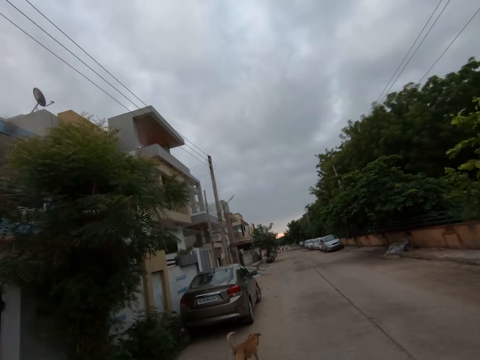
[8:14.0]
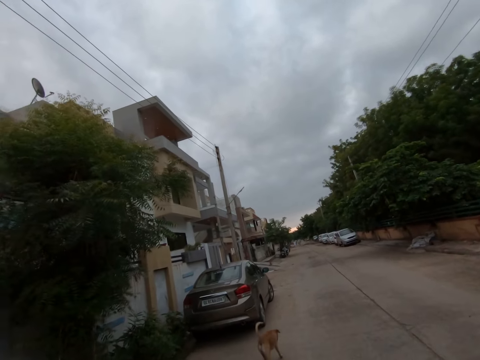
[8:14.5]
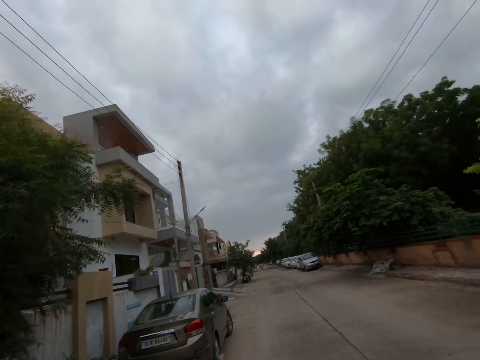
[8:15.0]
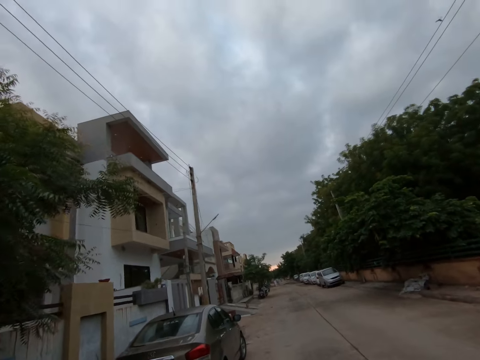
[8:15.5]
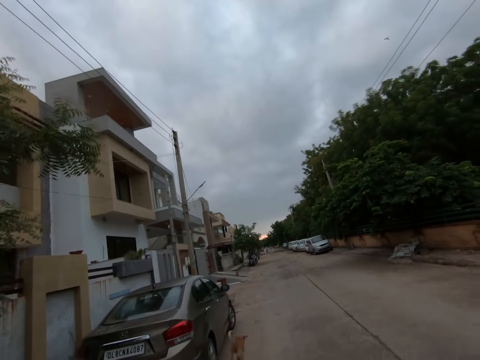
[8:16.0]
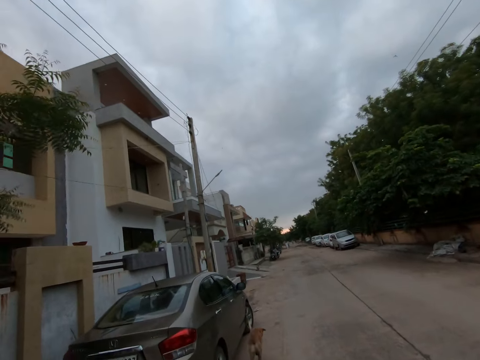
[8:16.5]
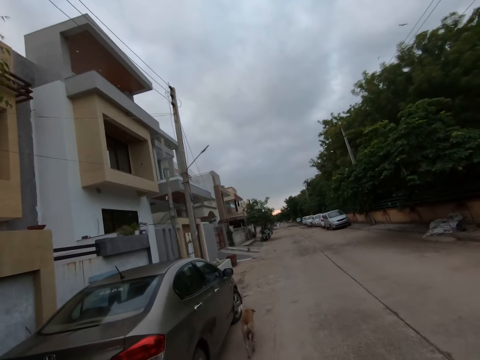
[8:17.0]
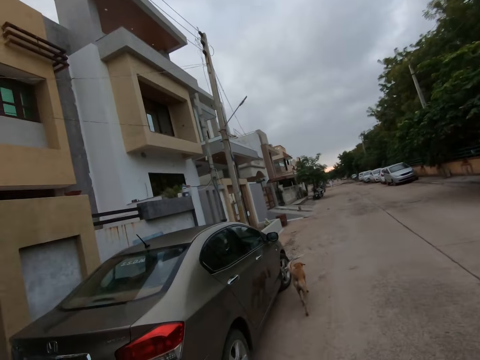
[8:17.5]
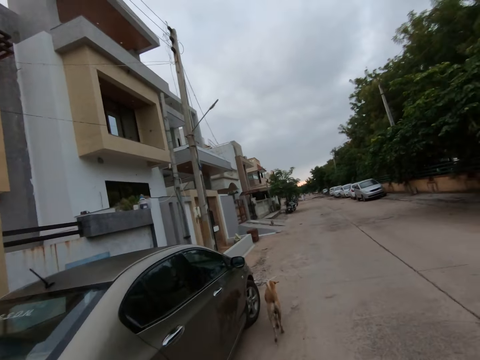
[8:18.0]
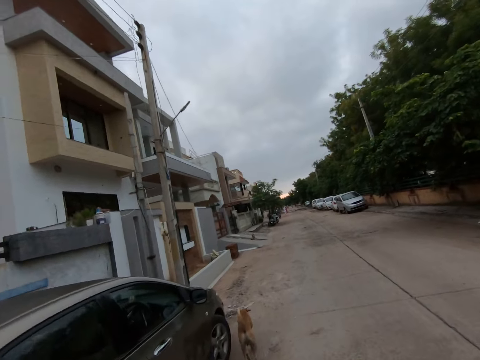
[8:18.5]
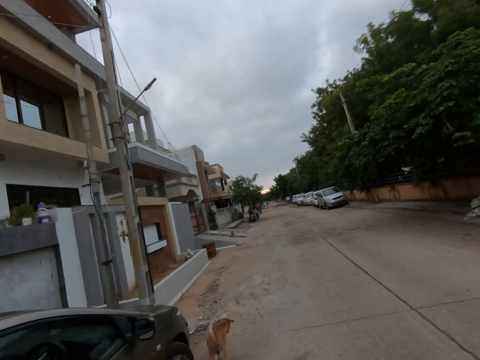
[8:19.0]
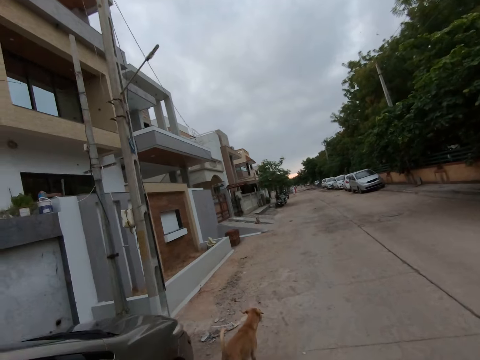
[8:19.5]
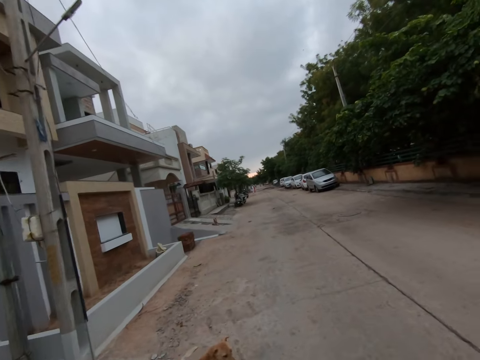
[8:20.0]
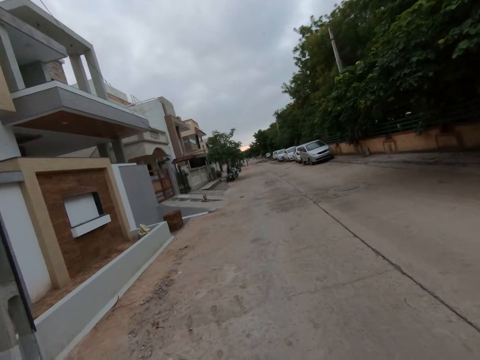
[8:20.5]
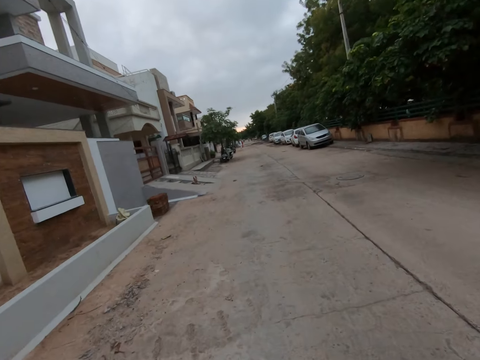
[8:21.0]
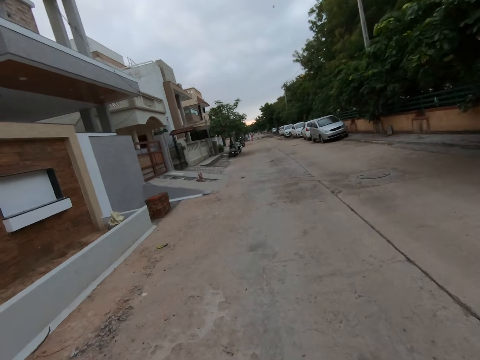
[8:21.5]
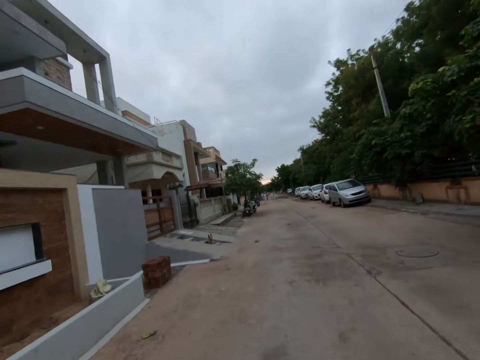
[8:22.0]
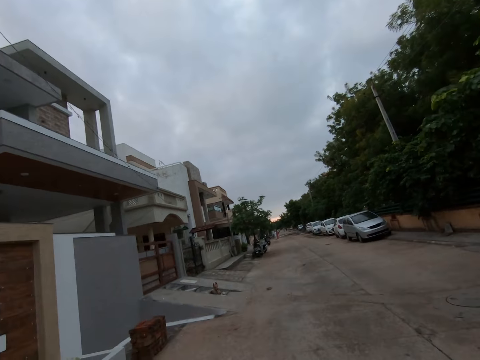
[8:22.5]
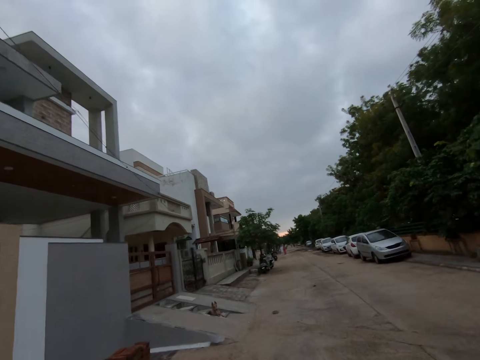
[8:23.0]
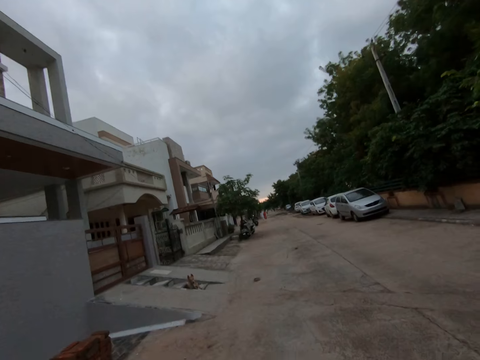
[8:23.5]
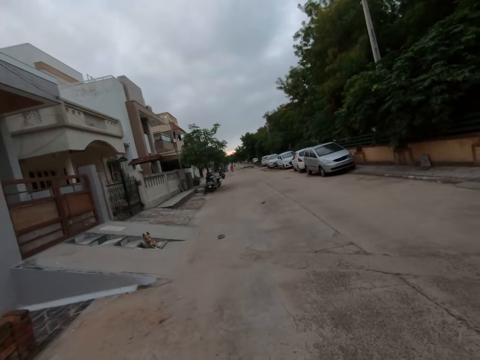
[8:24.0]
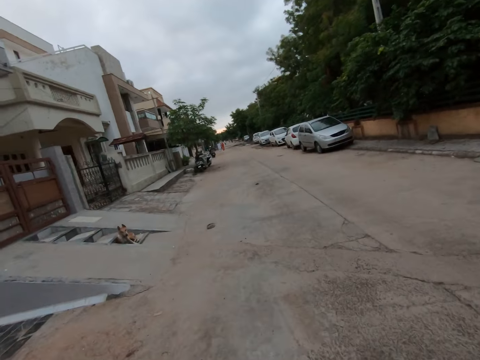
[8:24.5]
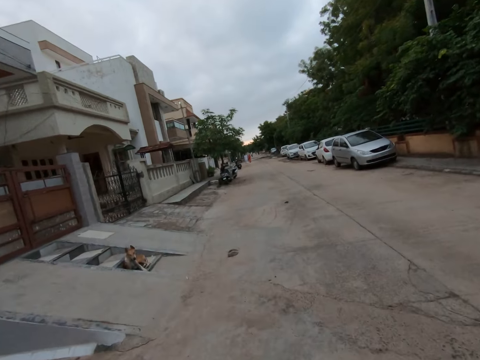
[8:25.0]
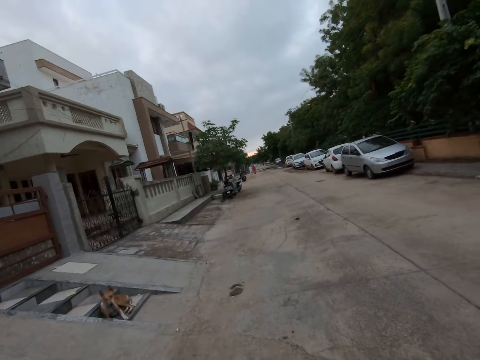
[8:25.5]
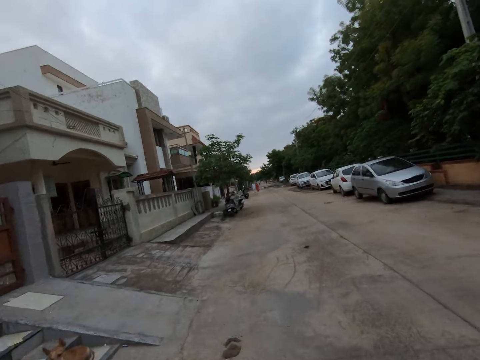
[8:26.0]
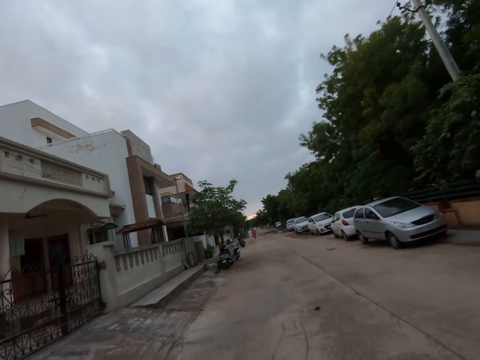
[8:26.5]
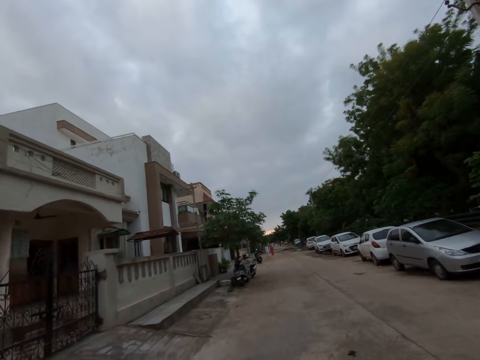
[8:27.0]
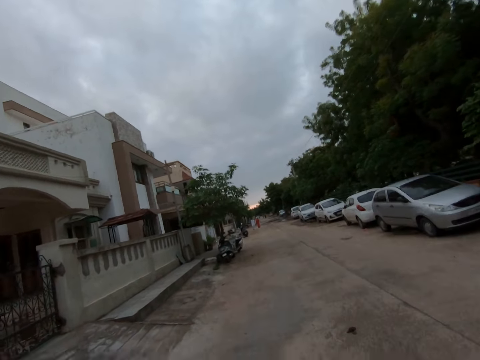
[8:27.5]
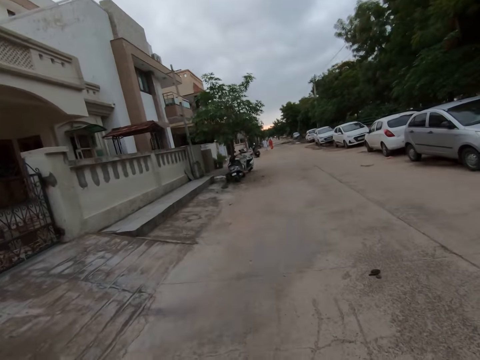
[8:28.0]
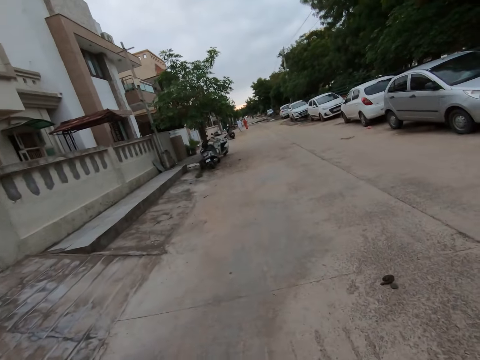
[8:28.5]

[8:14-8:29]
A dog walks past the camera wearer.

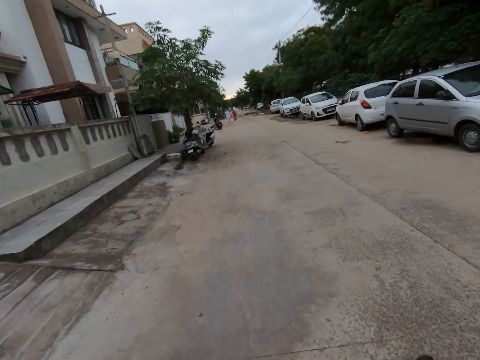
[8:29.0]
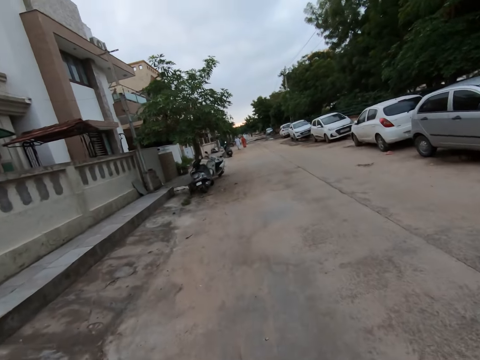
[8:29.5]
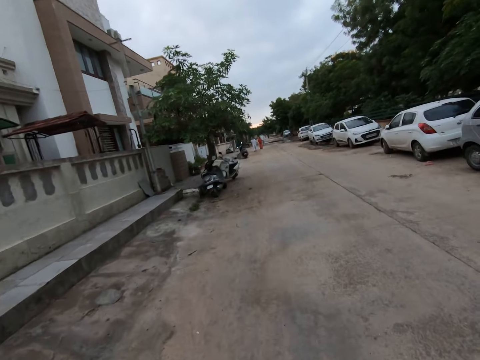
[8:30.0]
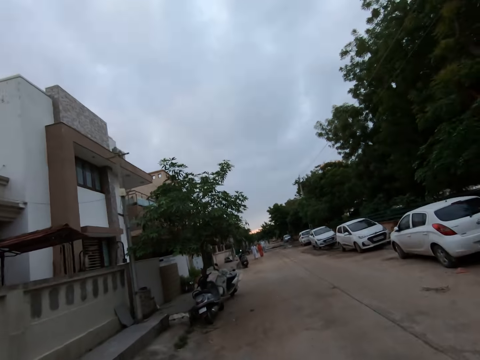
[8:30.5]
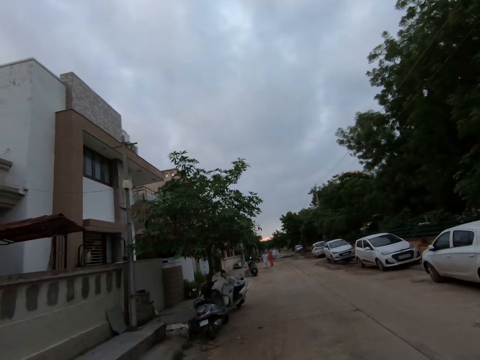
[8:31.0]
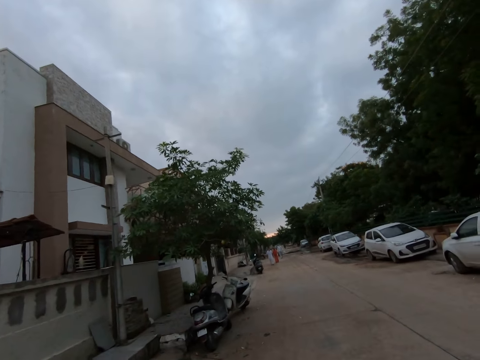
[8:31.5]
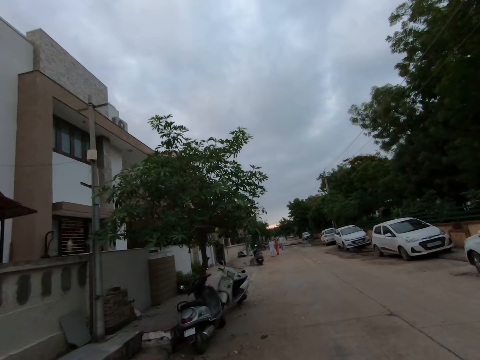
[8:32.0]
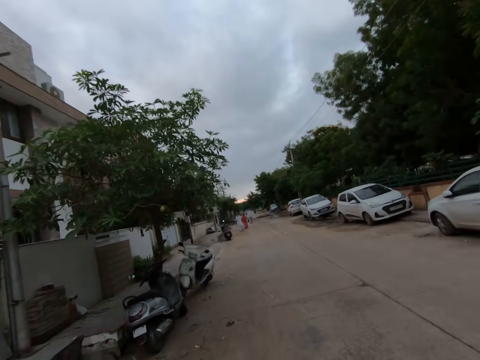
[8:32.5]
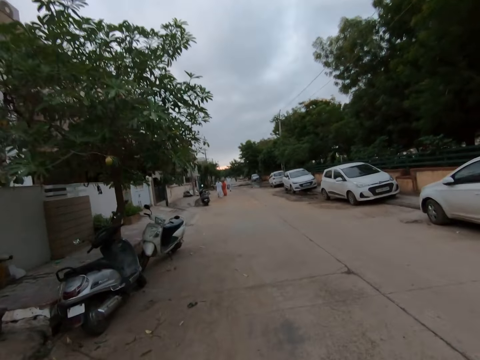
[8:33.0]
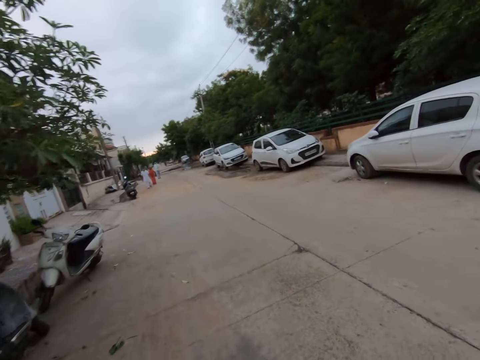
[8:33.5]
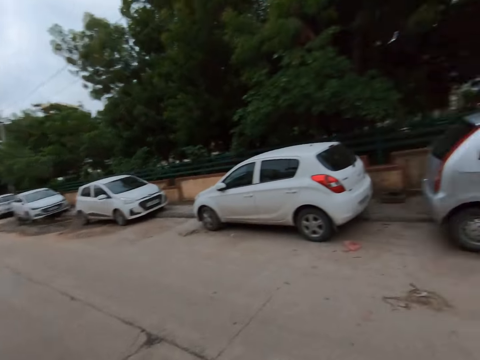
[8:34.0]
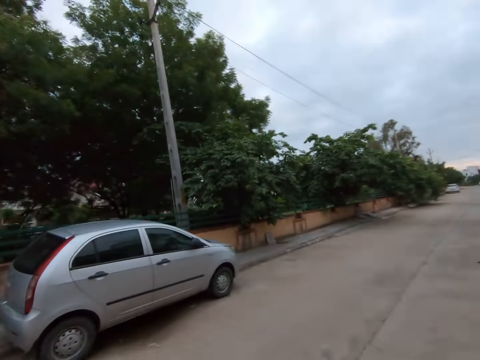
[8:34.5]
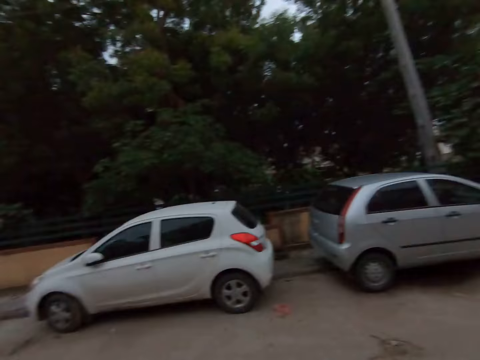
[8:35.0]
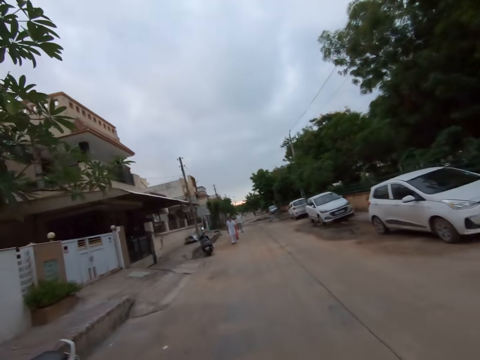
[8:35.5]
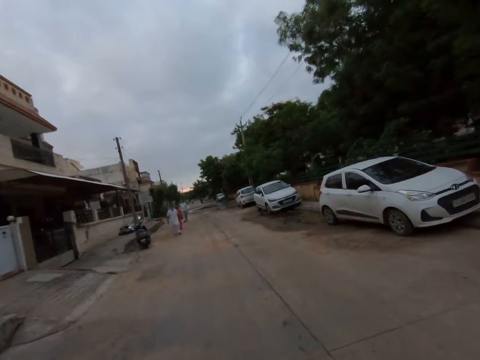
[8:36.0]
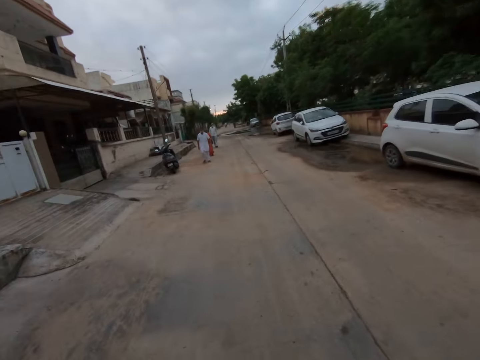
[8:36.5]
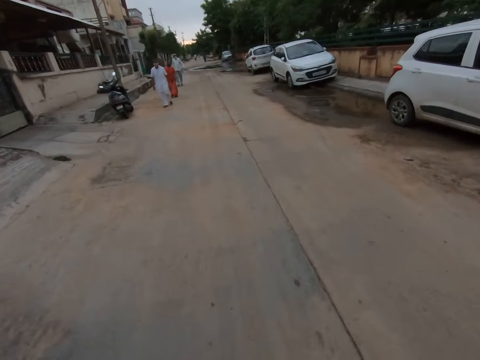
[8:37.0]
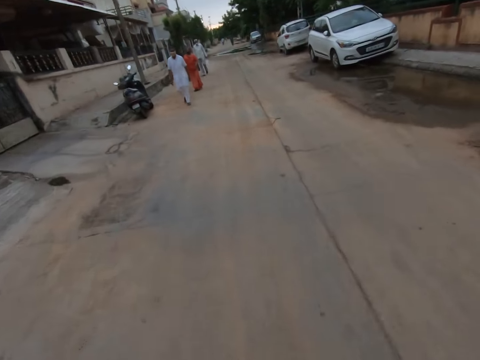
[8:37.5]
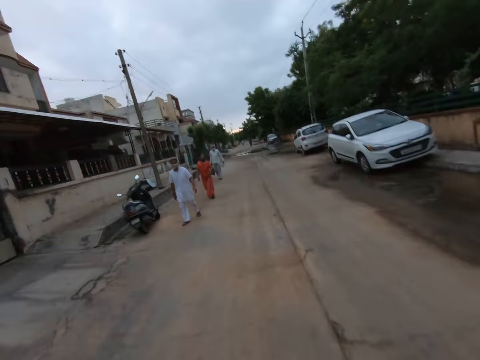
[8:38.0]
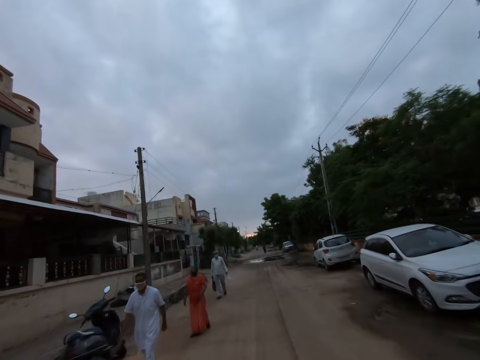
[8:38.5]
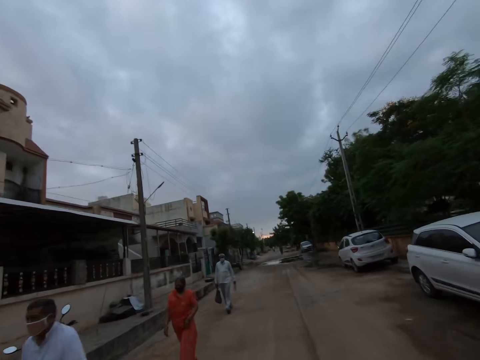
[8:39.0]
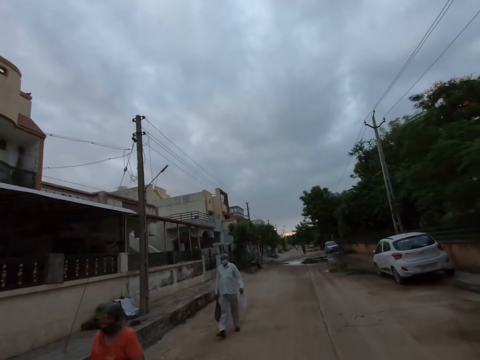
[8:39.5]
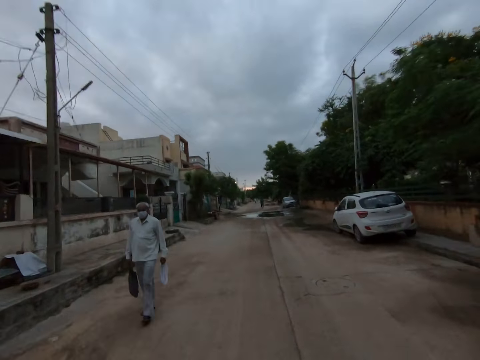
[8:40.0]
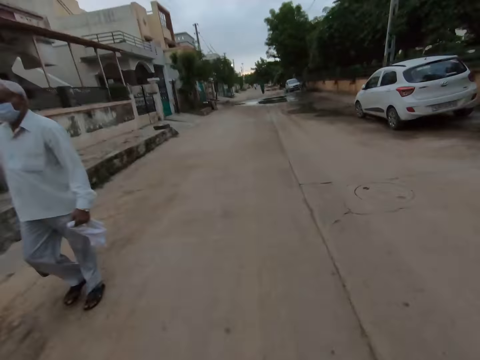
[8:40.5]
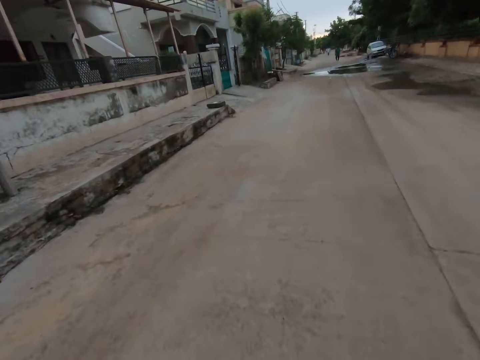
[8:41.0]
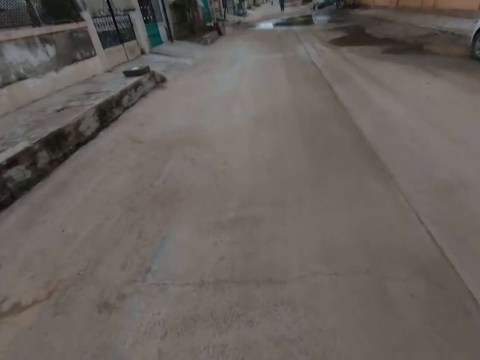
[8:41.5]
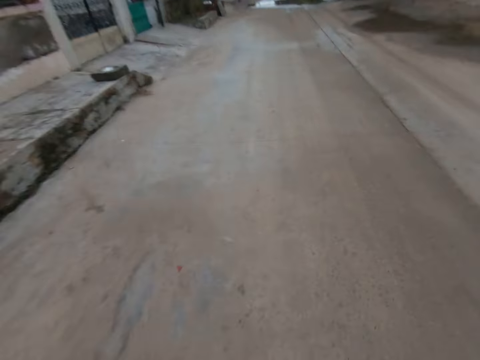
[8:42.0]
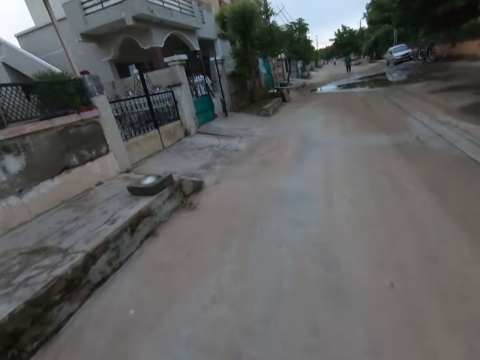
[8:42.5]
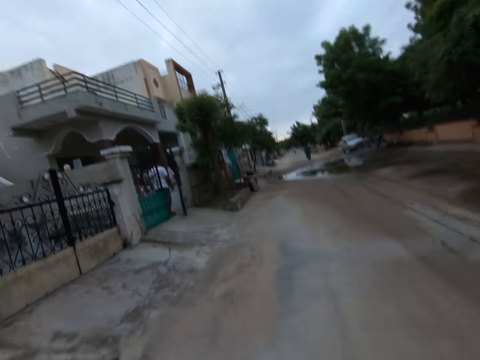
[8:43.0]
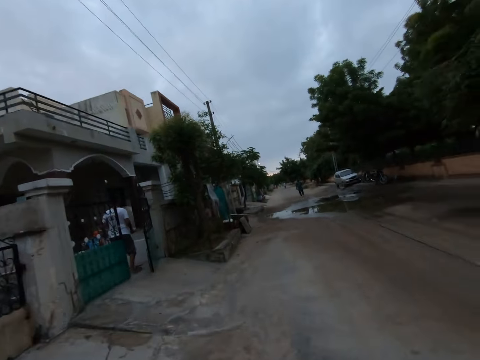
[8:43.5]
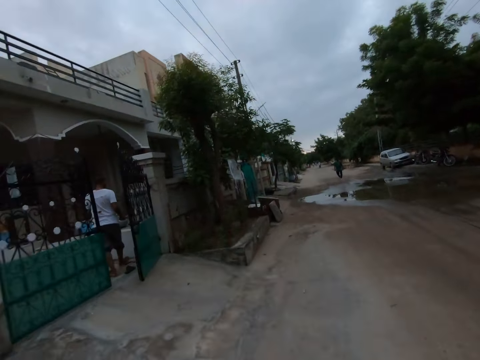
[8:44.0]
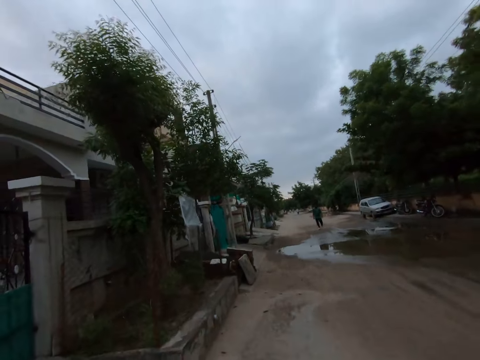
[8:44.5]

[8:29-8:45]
A man walks past the camera wearer. A woman walks past the camera wearer. Another man walks past the camera wearer.
